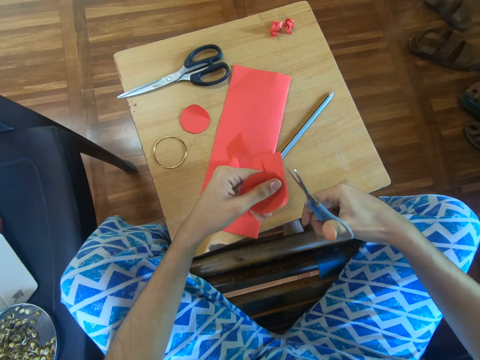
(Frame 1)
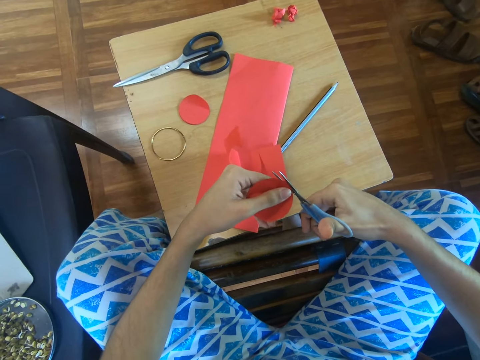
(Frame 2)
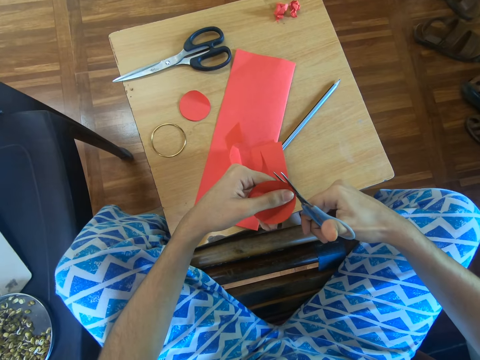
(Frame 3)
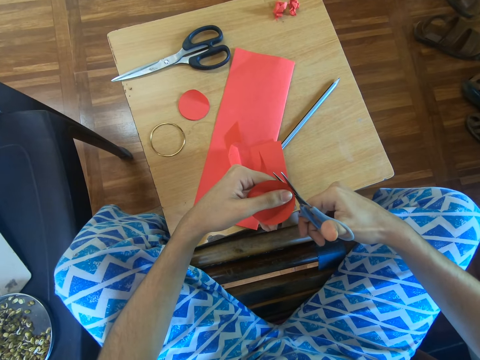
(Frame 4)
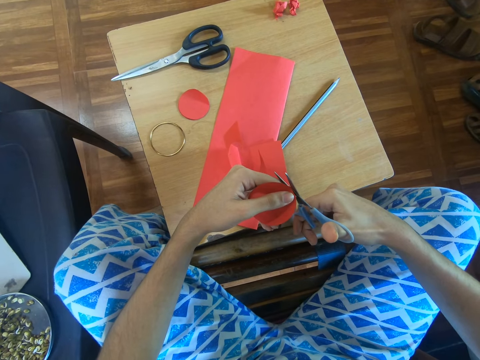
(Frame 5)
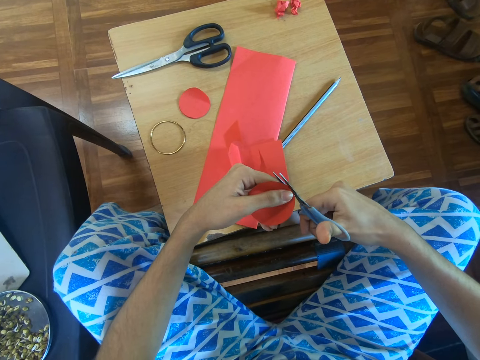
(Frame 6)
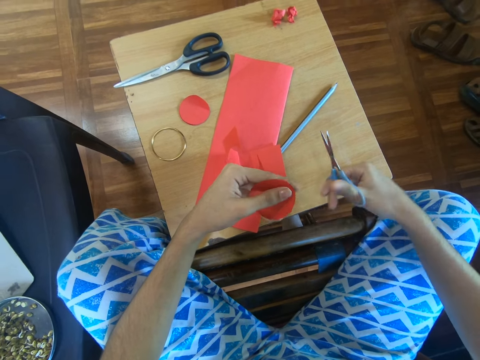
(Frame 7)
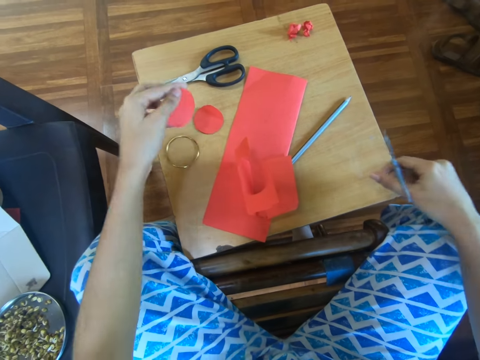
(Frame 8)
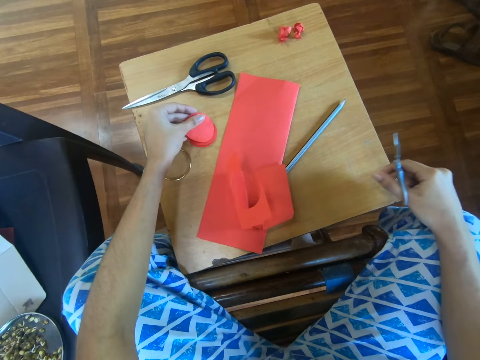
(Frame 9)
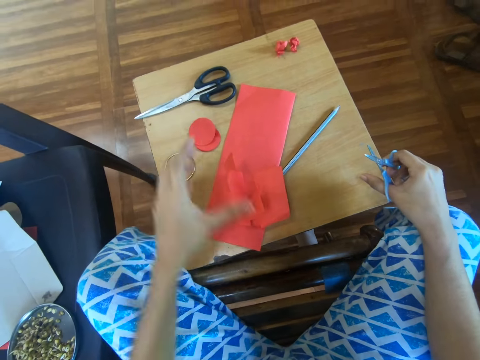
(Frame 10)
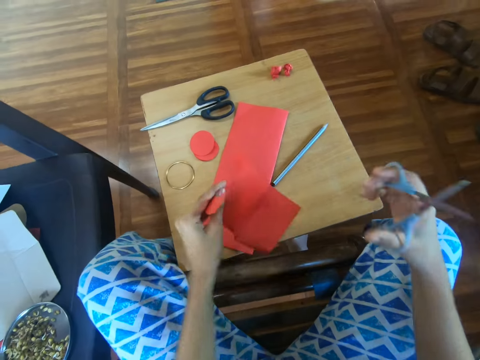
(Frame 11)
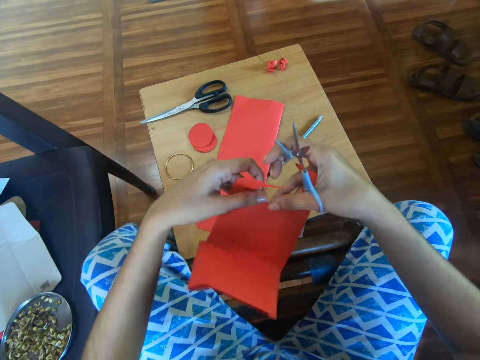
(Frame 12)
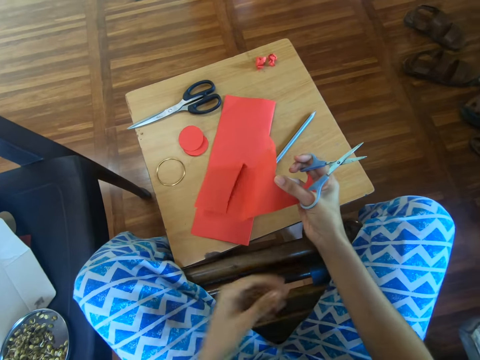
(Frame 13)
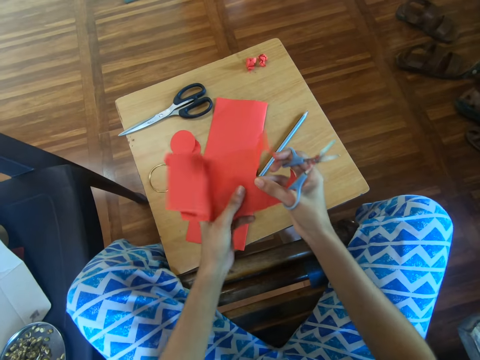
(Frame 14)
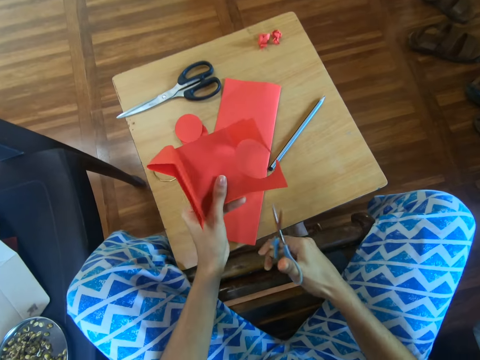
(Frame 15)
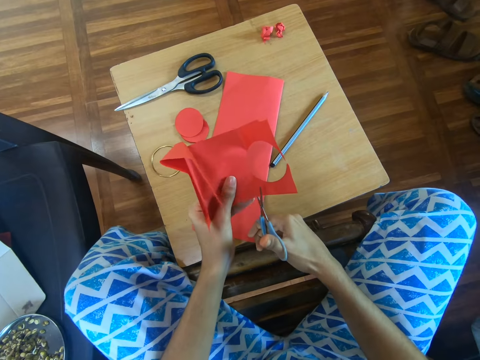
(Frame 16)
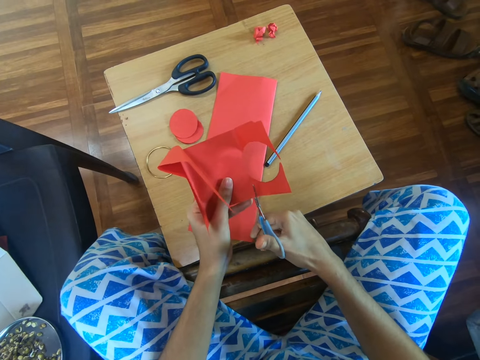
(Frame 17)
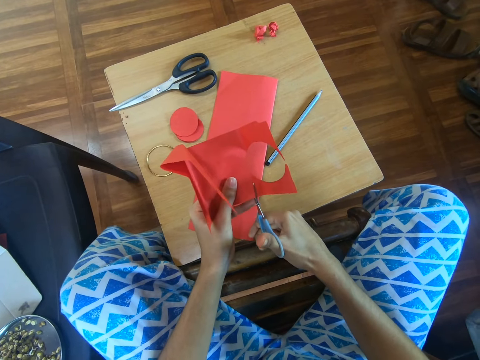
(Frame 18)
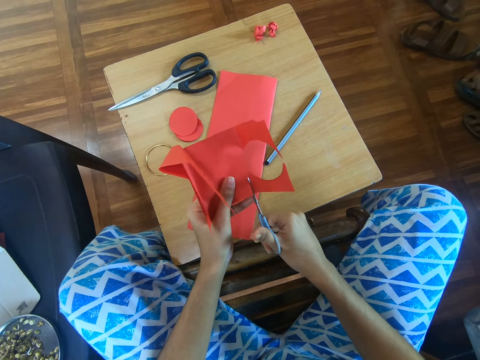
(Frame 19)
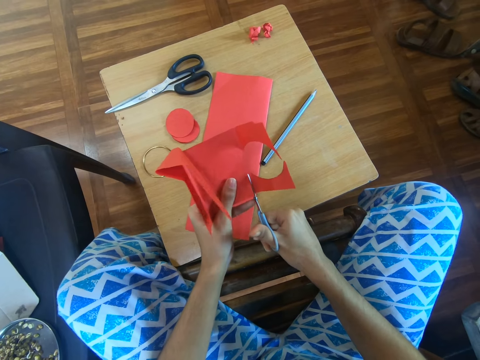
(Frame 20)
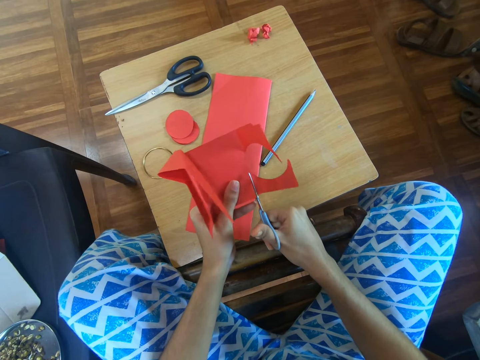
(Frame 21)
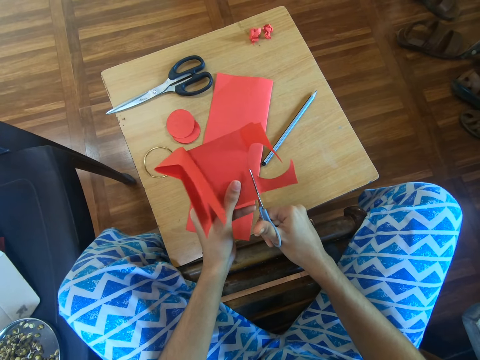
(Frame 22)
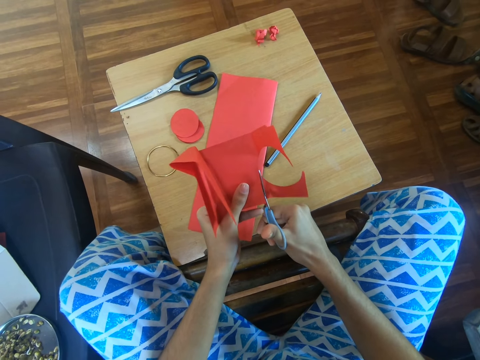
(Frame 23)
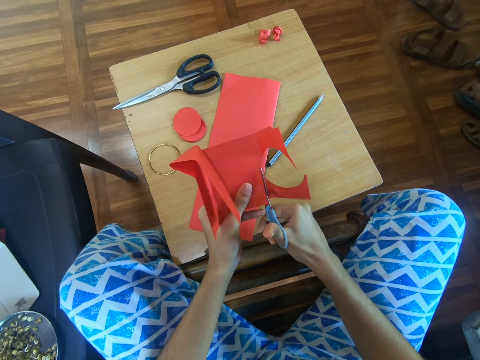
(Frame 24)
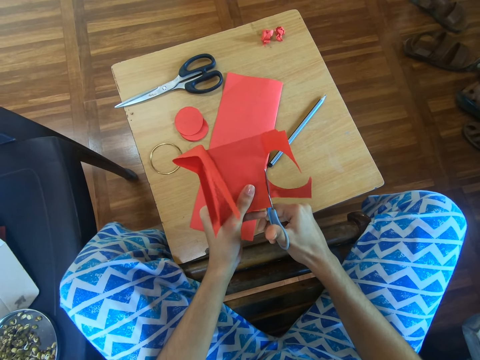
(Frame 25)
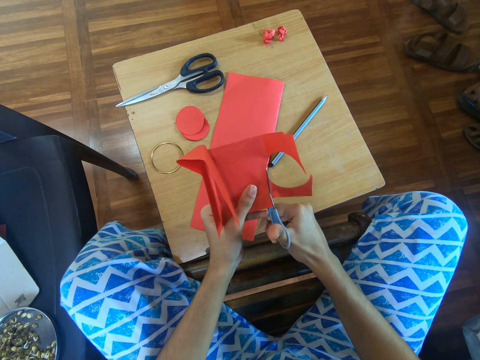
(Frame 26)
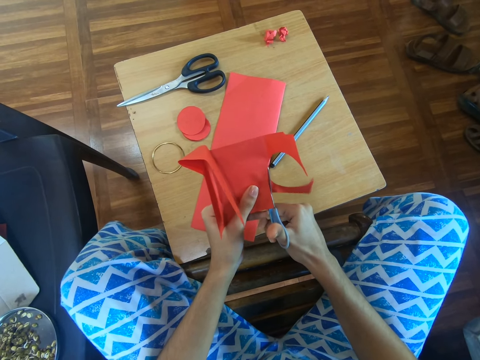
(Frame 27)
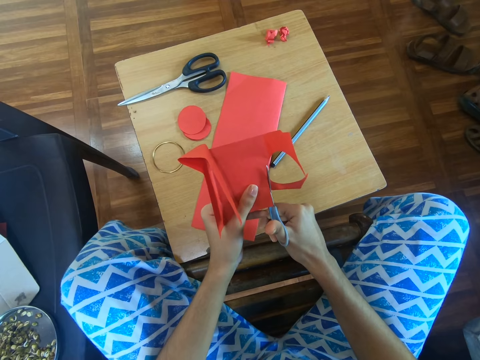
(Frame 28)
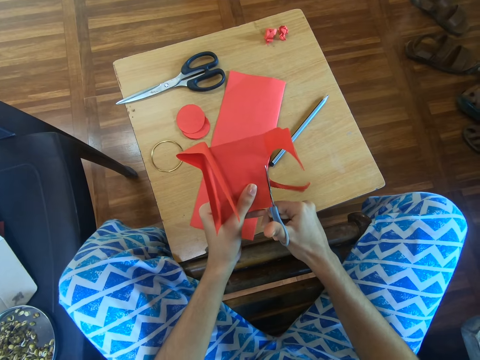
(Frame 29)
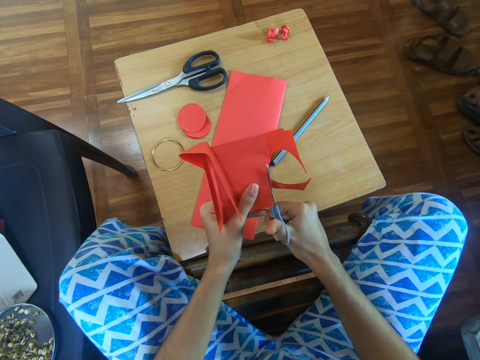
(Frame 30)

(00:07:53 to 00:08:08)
The camera wearer cuts an edge of a craft shape. They put down the craft shape on the table using the left hand. They pick up a craft paper from the table using the left hand. They adjust the craft paper. They cut the craft paper using the scissors.

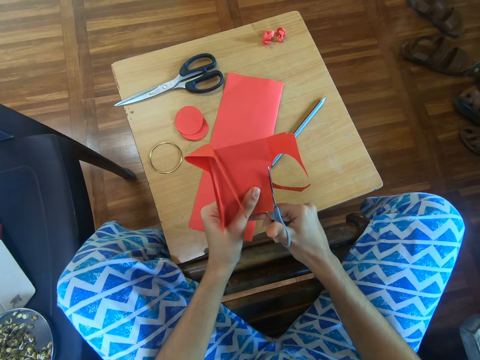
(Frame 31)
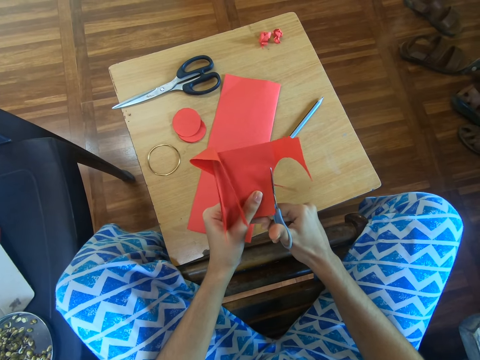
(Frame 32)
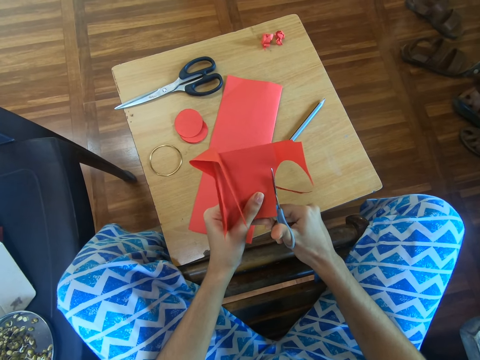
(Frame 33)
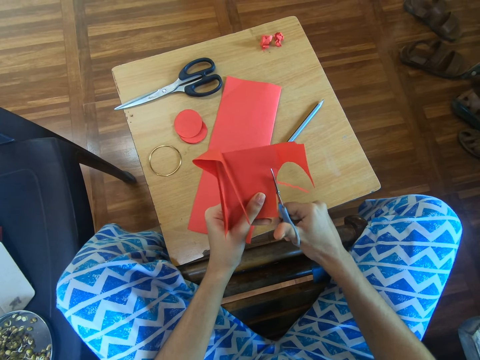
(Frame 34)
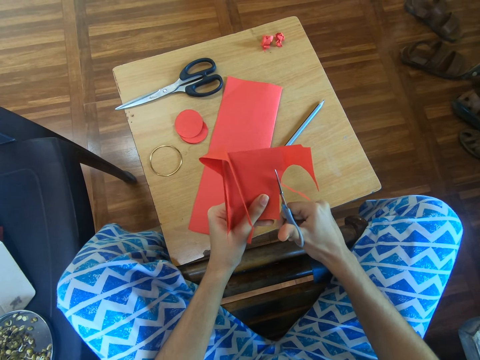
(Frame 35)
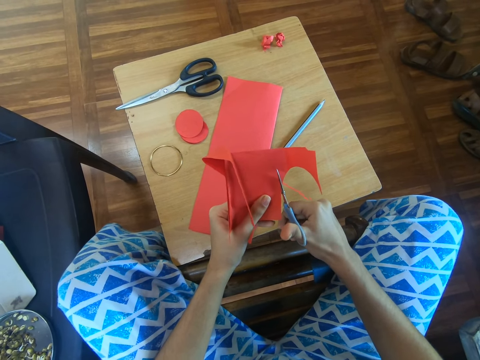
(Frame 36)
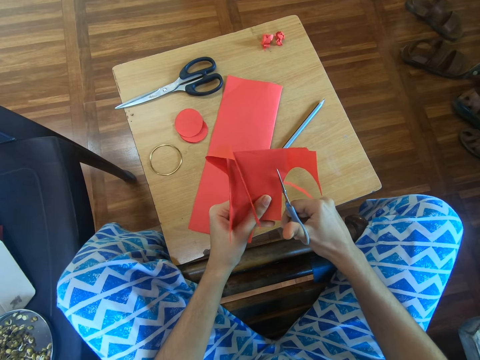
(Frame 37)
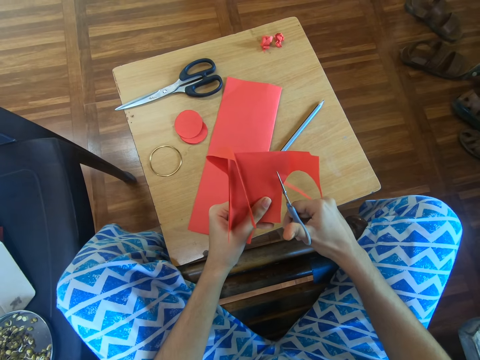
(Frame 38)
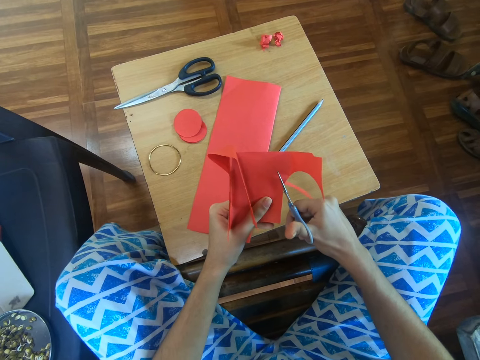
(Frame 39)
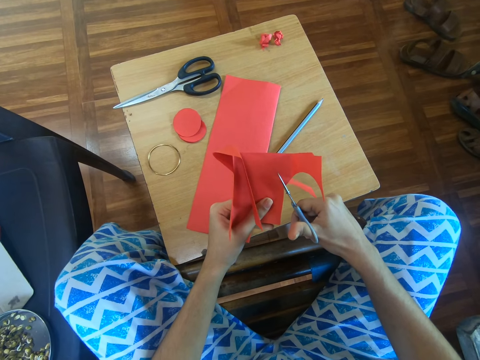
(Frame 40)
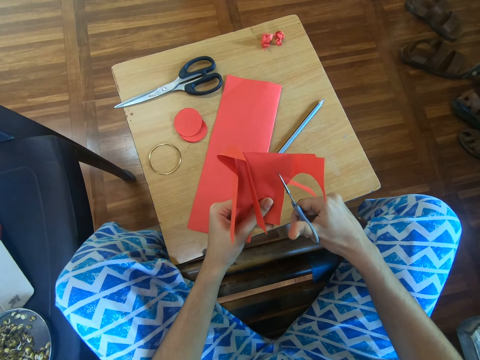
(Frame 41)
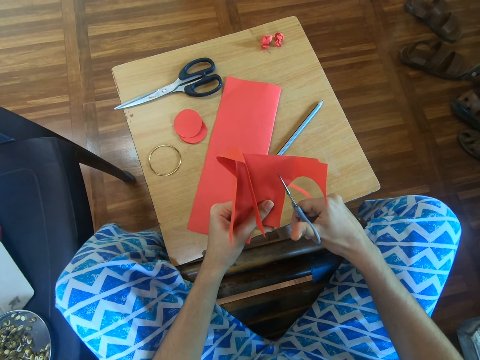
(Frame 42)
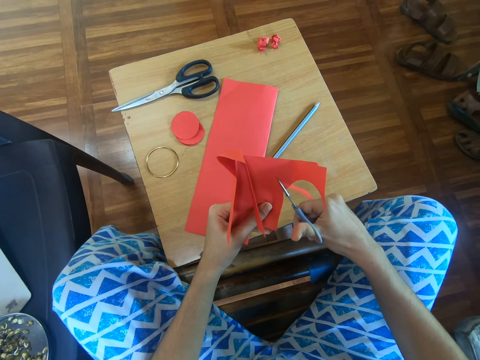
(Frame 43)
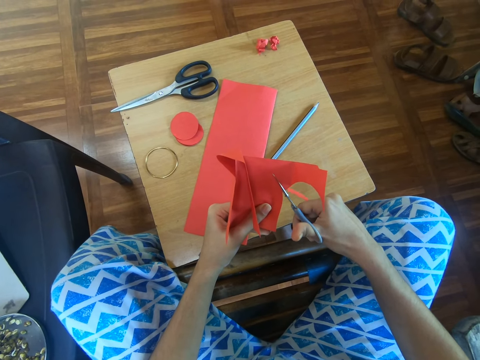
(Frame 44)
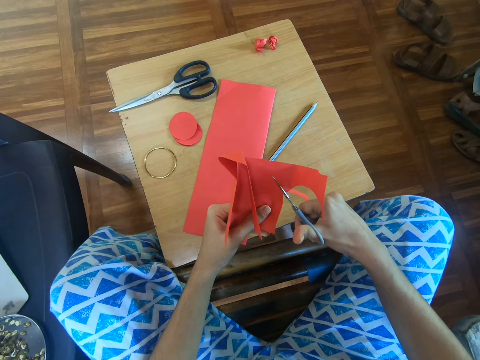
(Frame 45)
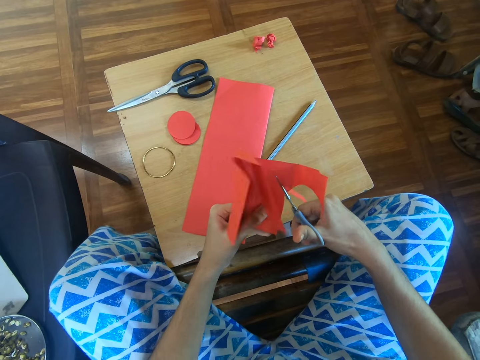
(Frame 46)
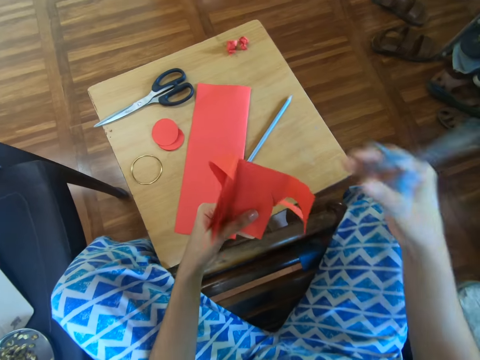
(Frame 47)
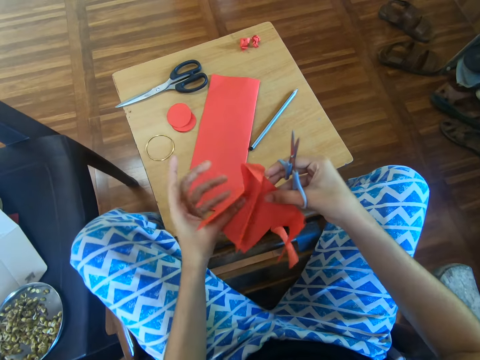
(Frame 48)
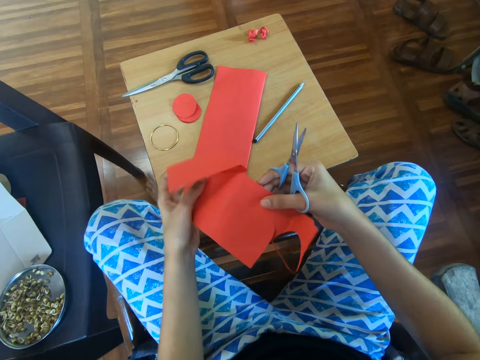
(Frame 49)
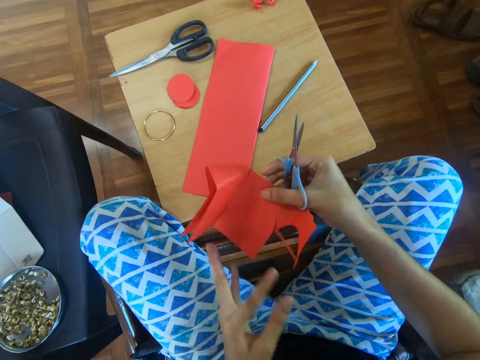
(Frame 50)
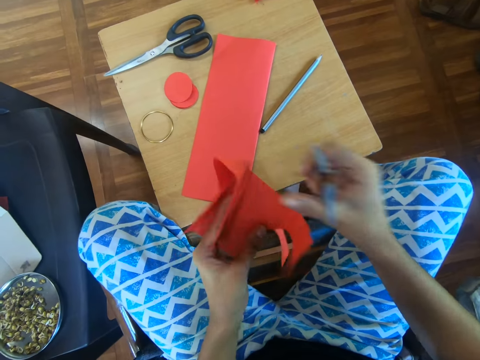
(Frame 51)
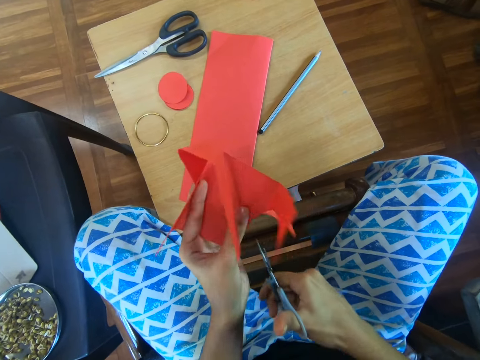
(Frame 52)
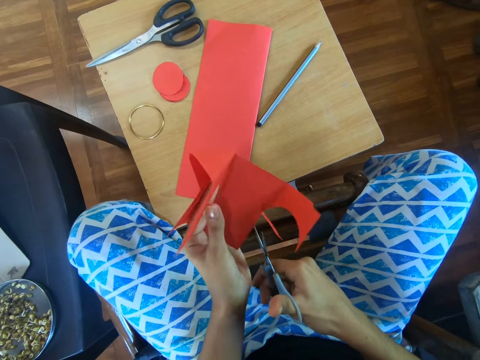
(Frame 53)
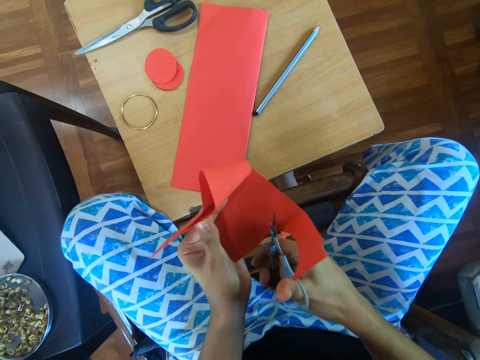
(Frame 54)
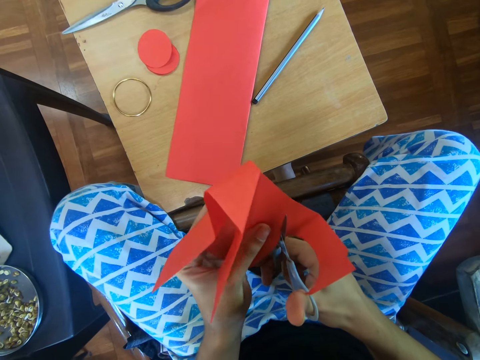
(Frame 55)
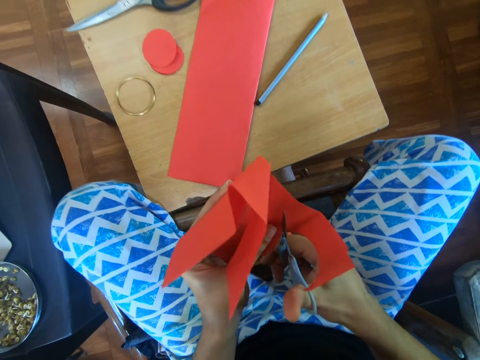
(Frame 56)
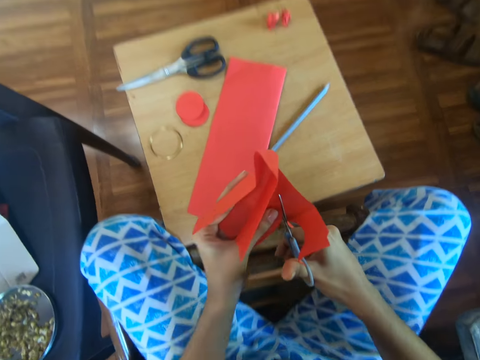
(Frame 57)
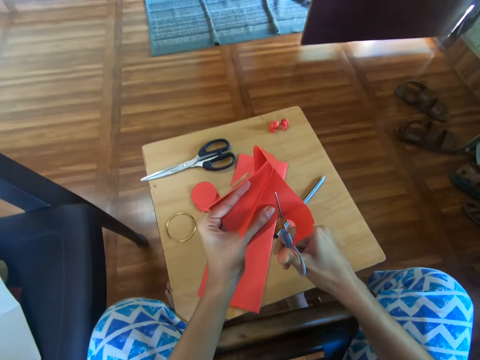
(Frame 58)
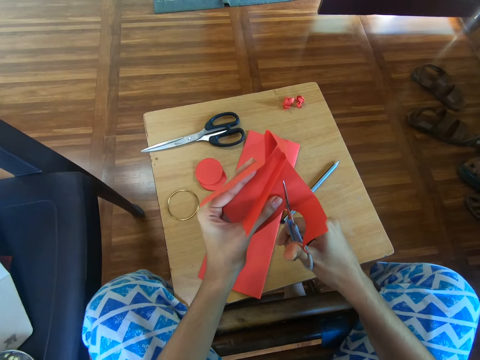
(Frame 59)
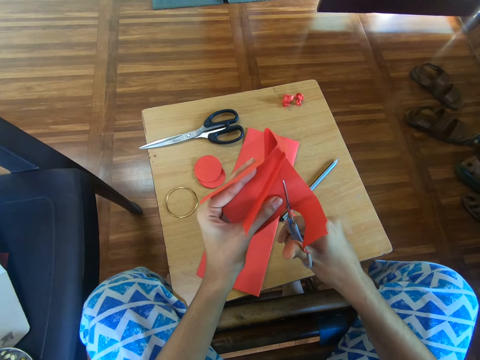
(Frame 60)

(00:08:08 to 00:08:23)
The camera wearer adjusts the craft paper. They cut the craft paper using the scissors.
